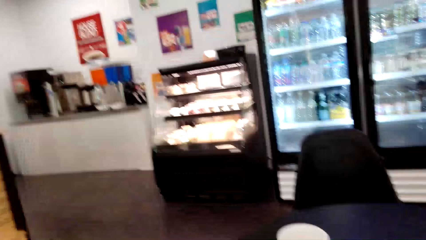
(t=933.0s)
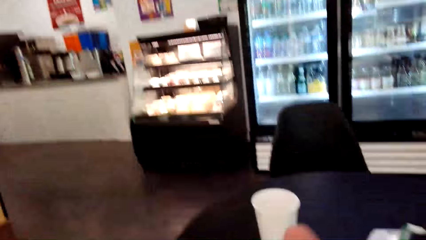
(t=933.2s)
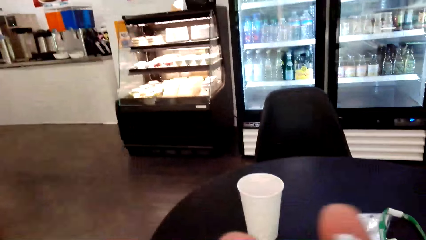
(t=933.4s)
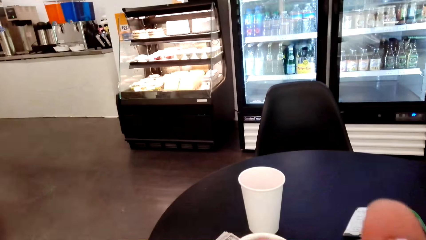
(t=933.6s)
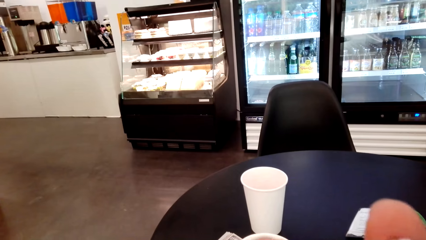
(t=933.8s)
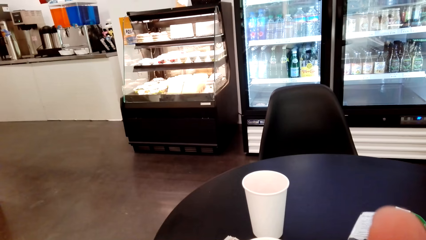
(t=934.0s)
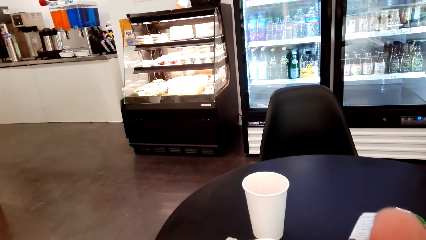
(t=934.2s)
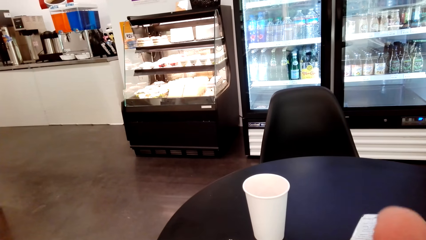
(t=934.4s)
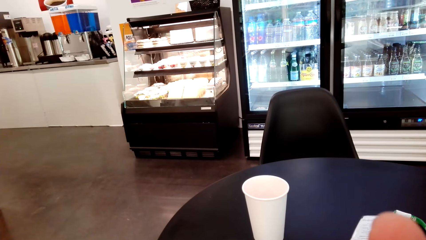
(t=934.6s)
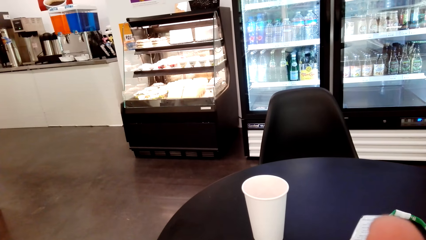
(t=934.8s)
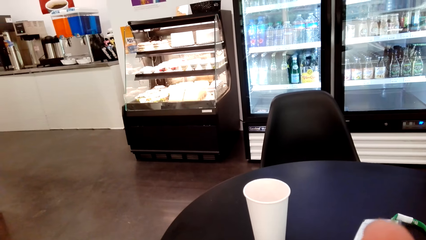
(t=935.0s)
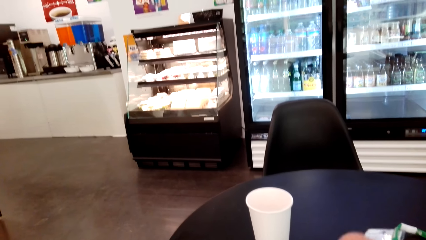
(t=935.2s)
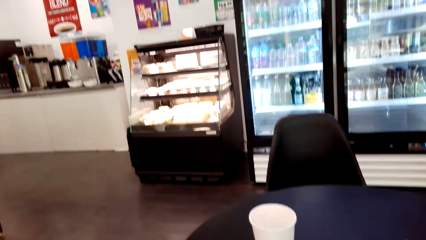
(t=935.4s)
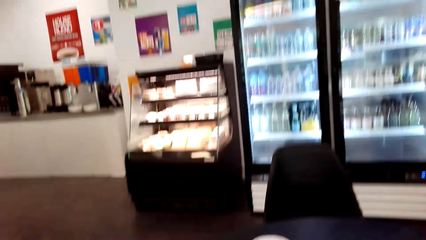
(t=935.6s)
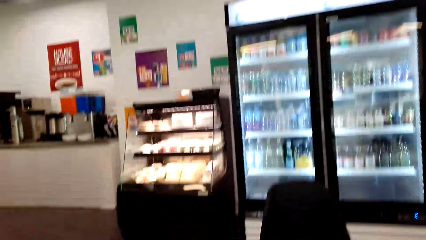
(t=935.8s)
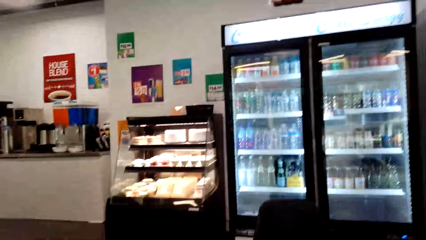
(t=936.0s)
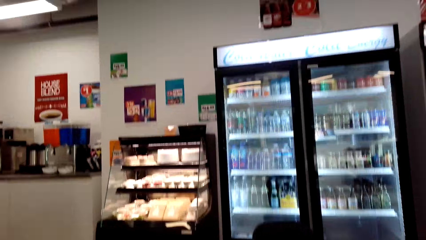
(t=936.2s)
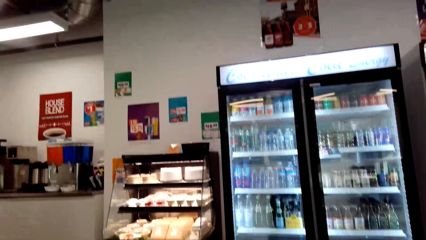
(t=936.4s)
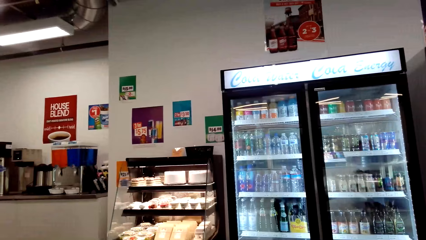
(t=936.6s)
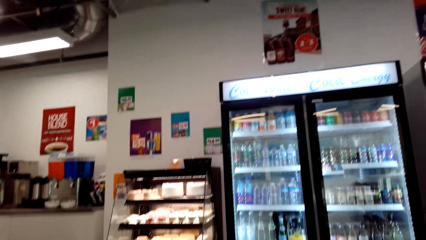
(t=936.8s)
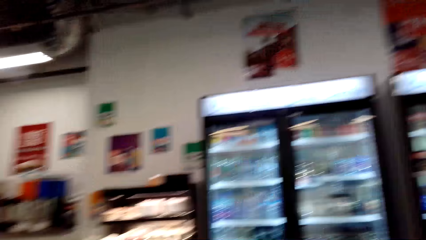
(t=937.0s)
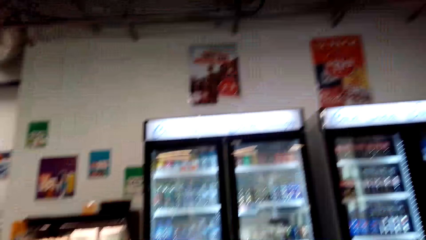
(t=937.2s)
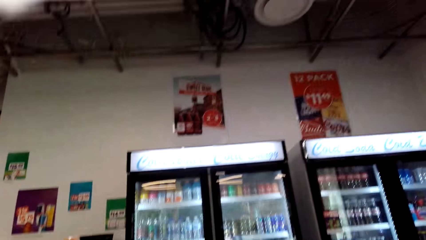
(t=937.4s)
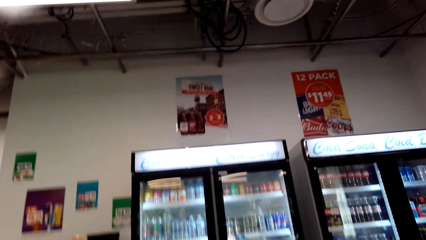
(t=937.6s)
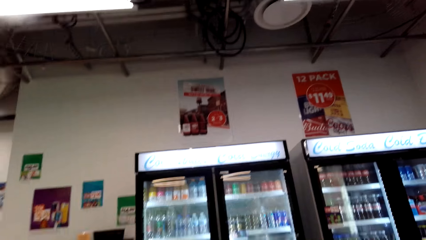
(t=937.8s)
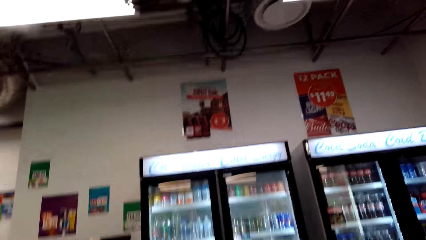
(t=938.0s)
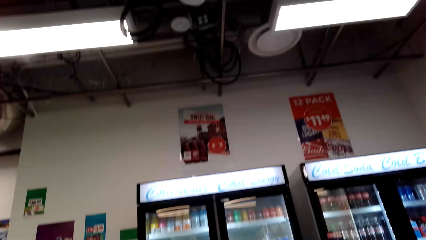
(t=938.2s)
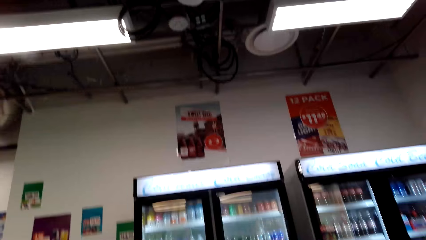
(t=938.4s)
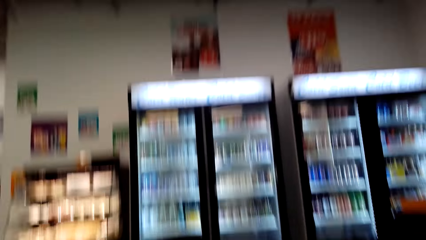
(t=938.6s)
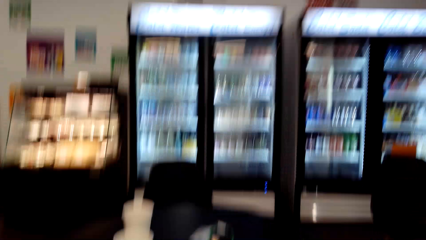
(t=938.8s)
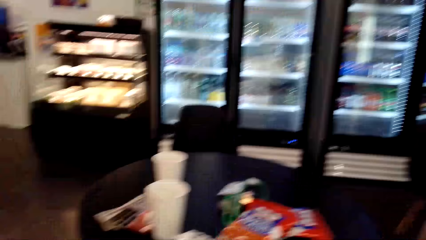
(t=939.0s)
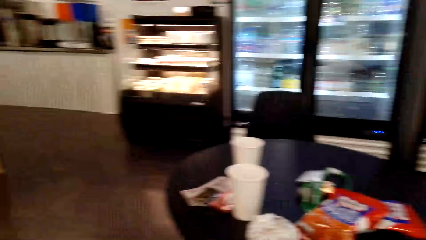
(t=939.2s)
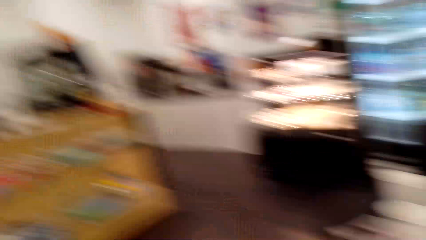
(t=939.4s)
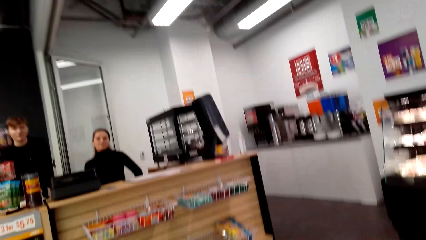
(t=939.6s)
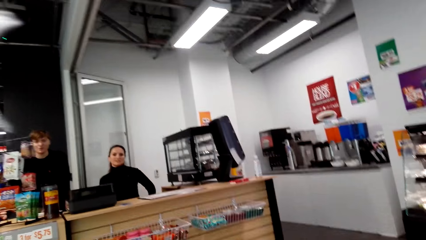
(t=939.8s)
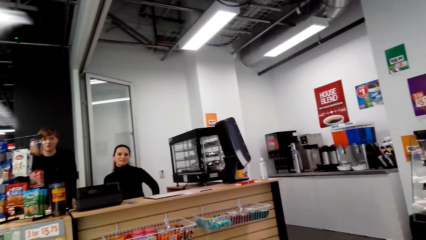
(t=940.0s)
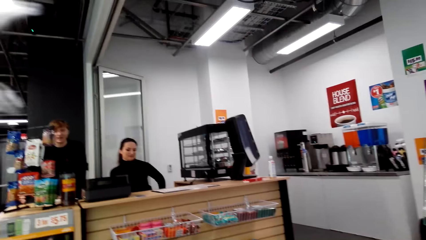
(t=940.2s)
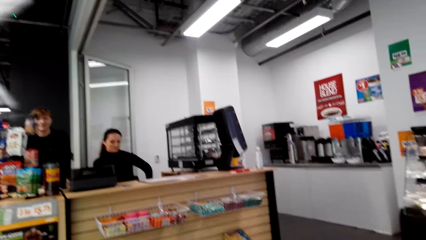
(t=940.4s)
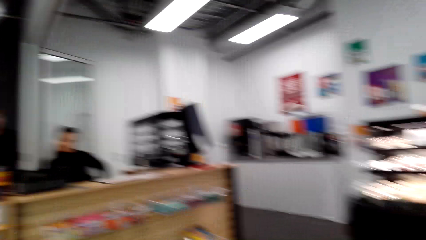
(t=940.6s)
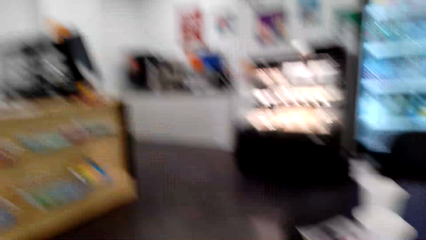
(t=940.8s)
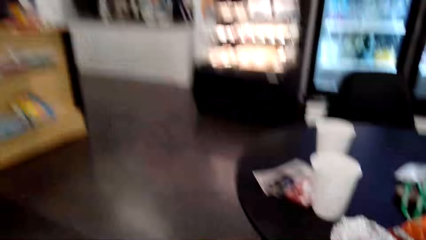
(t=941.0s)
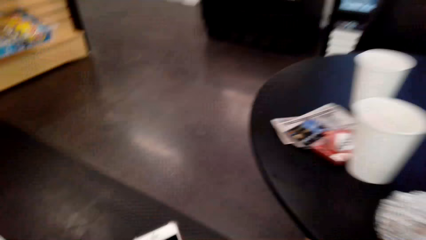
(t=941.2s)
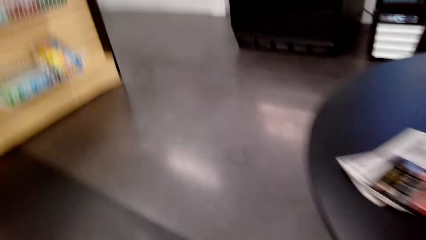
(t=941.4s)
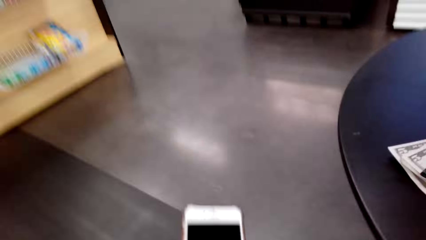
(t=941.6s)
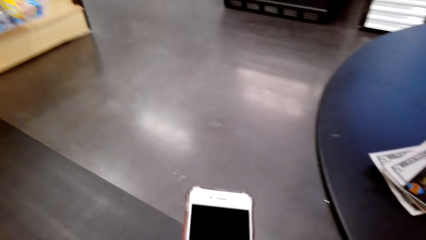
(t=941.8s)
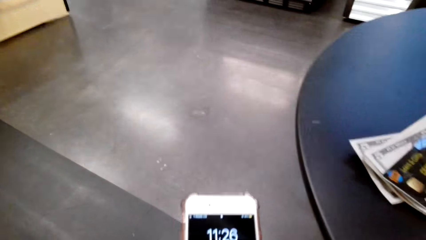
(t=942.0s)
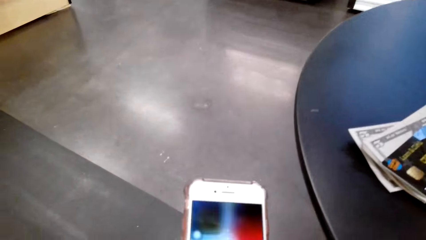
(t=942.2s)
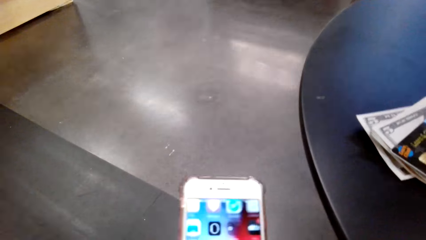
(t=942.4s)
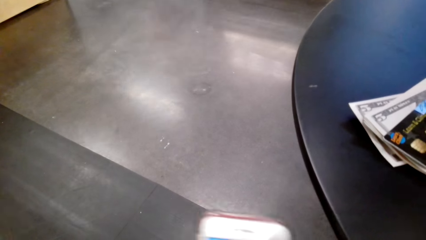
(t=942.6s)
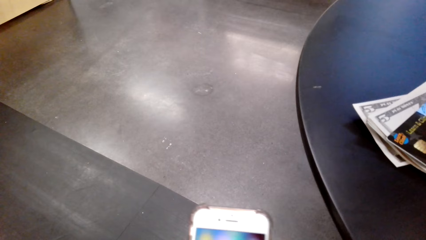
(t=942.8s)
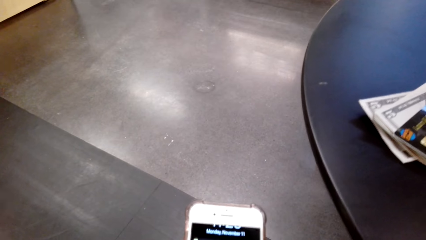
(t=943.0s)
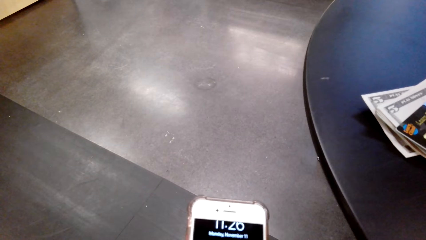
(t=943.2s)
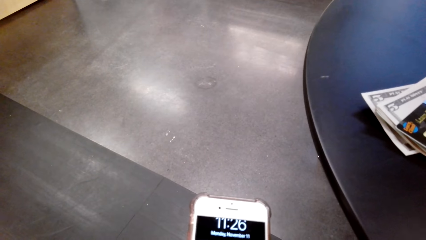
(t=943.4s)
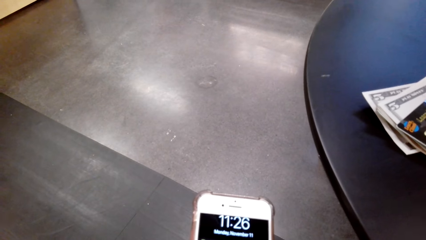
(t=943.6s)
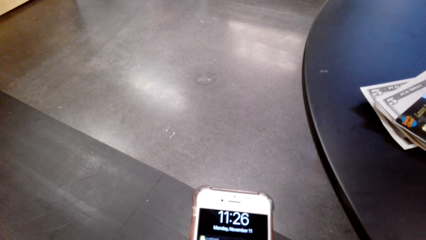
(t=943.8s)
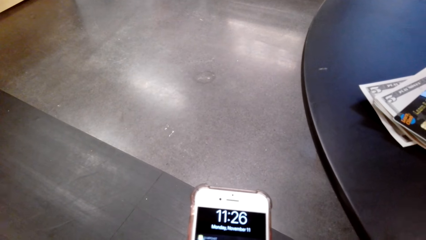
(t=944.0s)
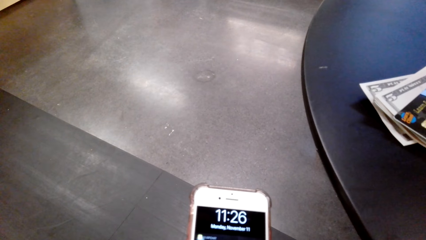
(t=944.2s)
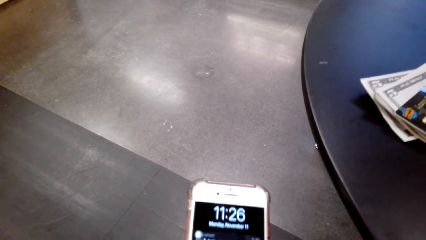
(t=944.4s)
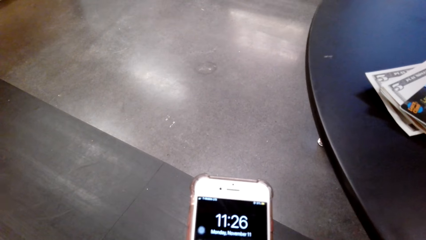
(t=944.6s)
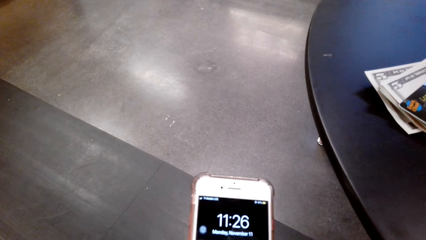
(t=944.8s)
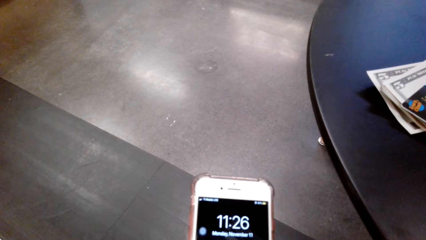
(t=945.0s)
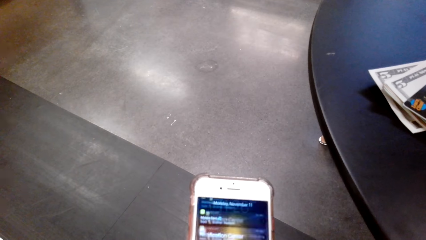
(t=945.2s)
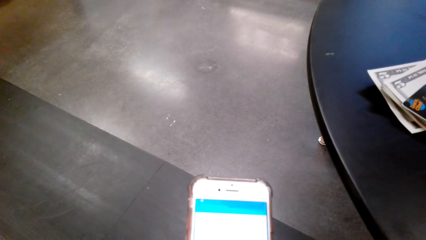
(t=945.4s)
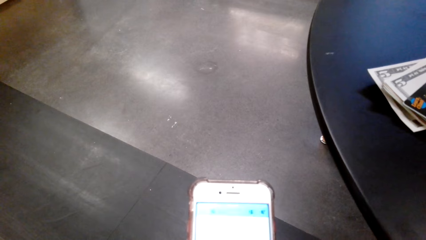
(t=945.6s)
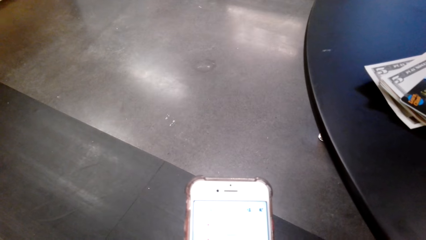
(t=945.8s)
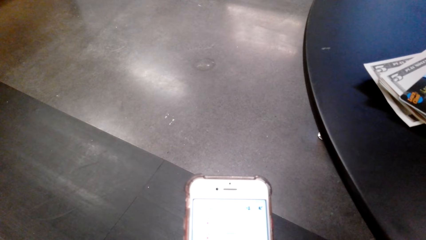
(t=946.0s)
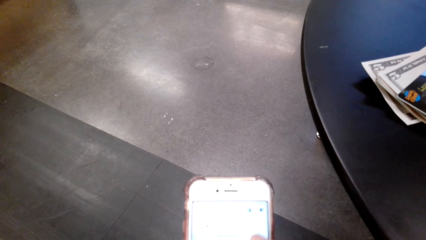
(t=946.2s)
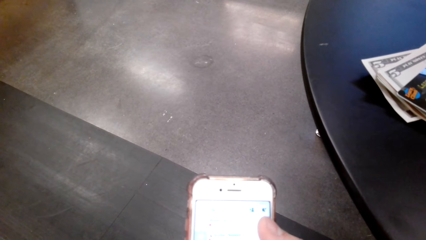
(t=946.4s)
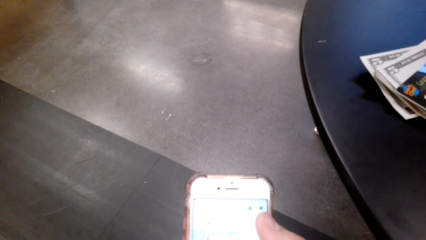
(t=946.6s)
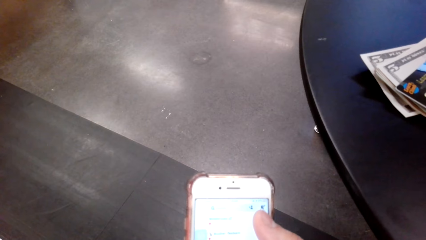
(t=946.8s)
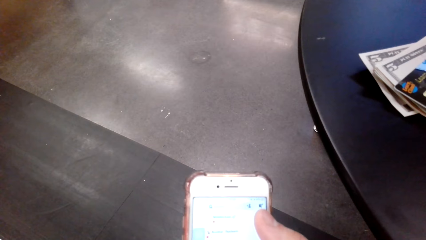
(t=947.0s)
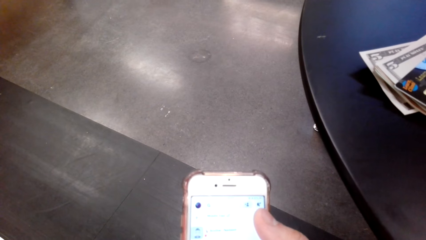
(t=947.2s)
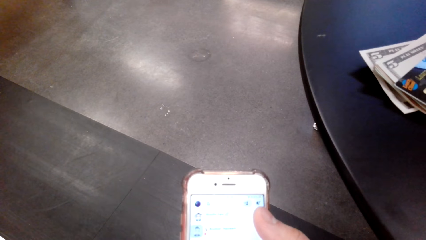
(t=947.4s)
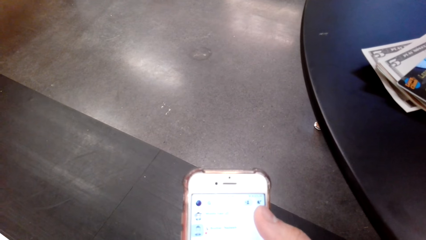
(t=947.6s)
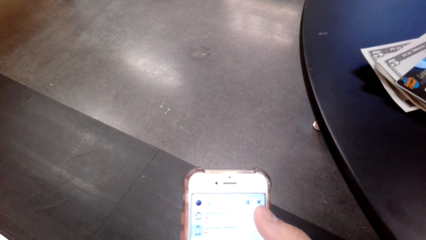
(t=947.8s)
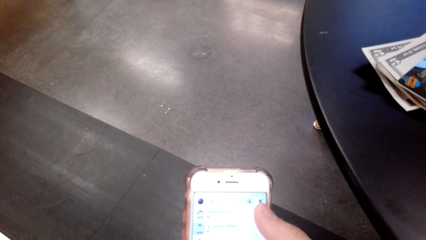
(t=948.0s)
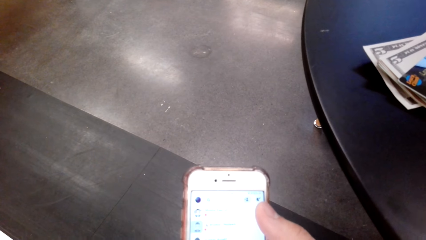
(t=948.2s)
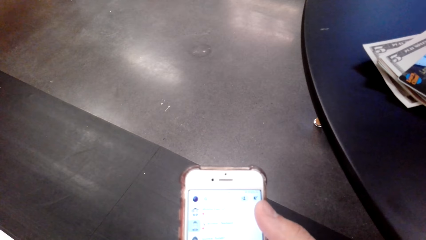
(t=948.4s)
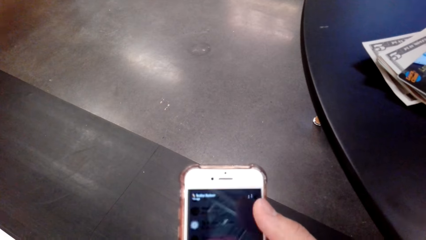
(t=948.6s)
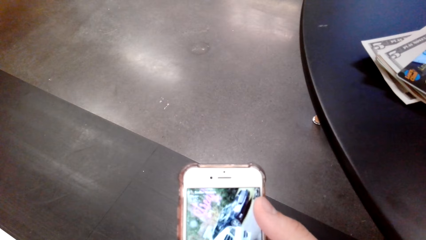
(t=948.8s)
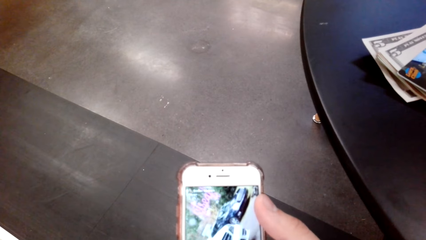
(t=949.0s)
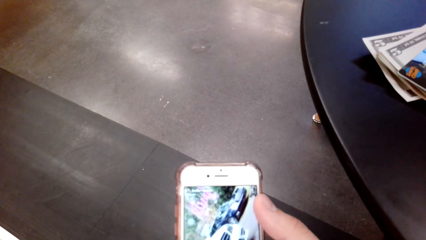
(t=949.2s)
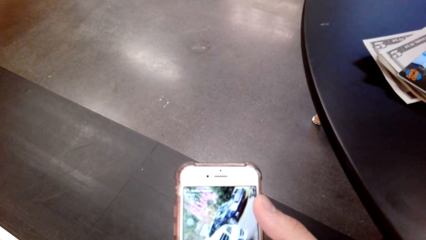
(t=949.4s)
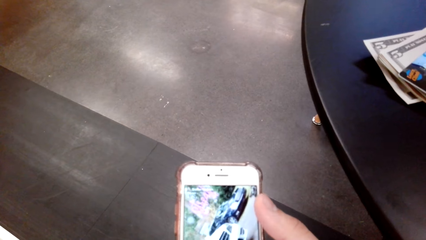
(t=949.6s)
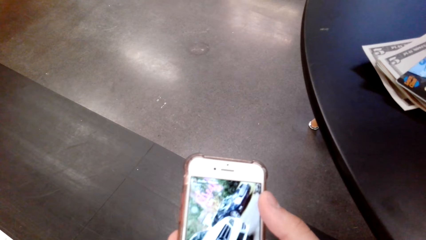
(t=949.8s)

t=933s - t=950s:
The camera wearer converses with a woman. They look at the phone. They scroll their cellphone.
